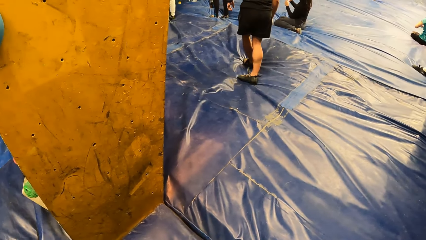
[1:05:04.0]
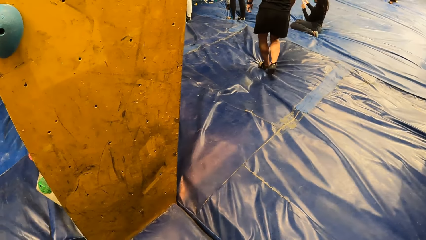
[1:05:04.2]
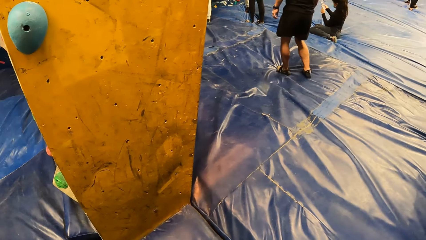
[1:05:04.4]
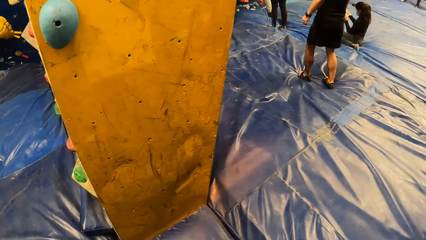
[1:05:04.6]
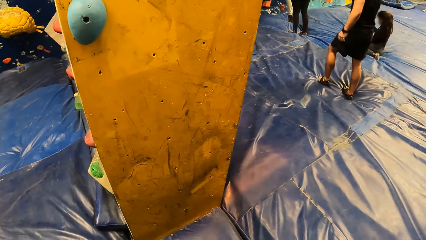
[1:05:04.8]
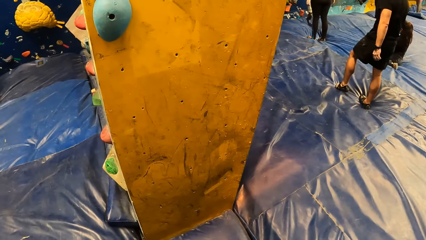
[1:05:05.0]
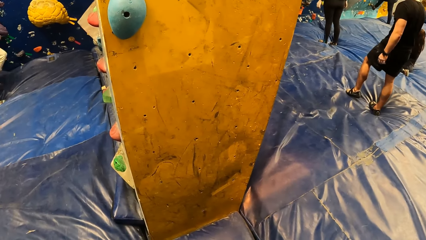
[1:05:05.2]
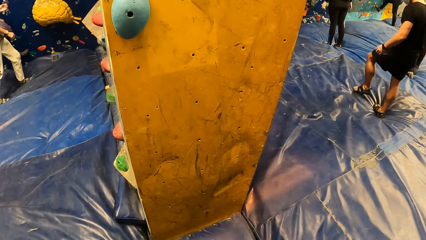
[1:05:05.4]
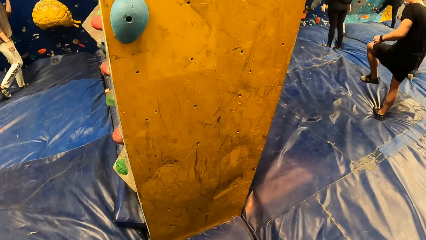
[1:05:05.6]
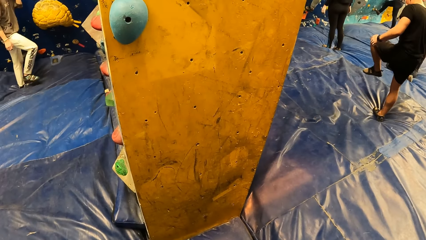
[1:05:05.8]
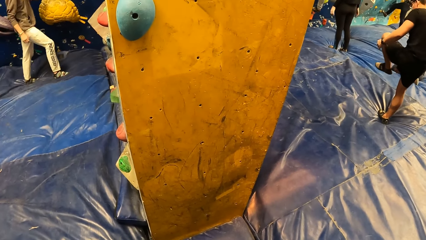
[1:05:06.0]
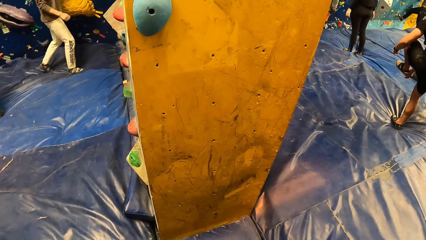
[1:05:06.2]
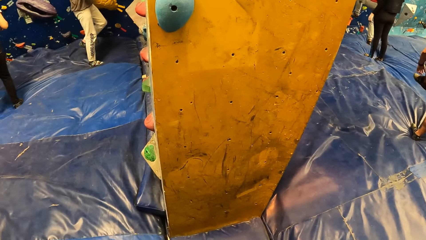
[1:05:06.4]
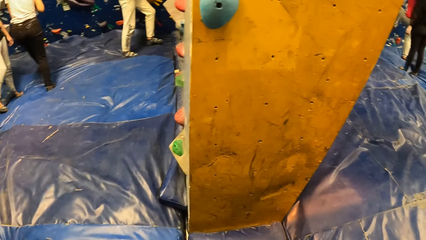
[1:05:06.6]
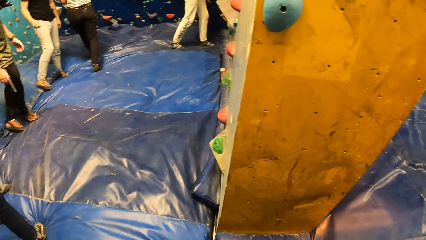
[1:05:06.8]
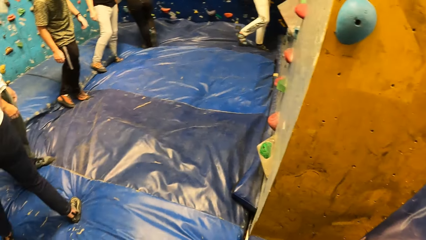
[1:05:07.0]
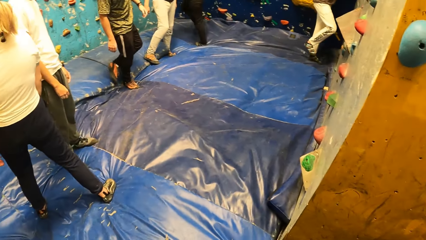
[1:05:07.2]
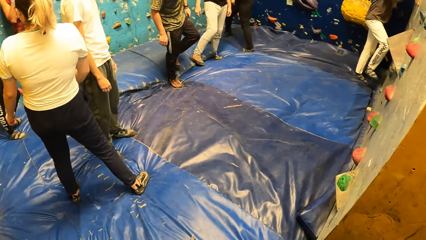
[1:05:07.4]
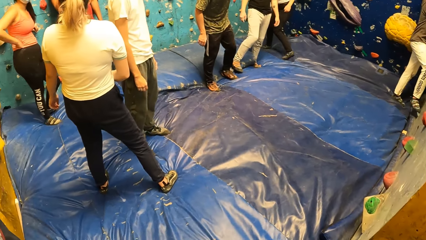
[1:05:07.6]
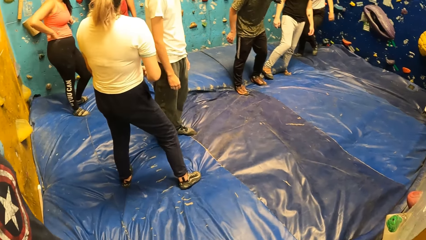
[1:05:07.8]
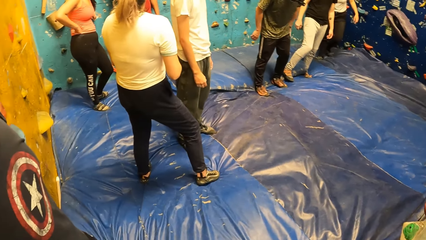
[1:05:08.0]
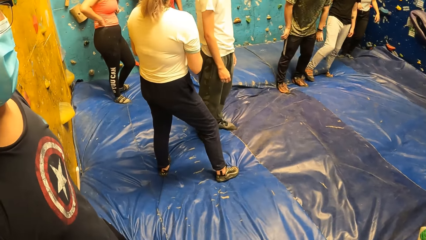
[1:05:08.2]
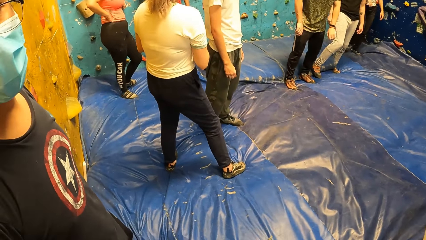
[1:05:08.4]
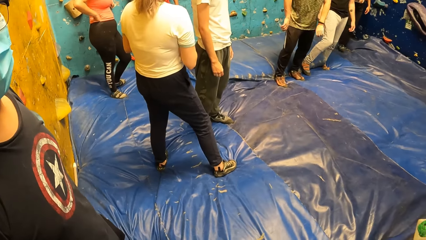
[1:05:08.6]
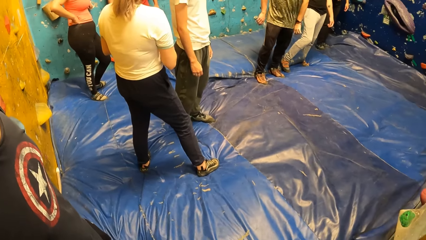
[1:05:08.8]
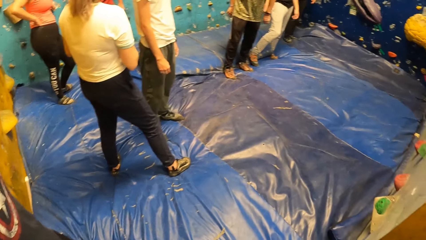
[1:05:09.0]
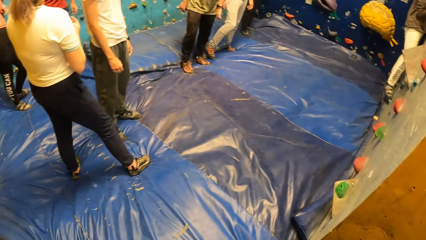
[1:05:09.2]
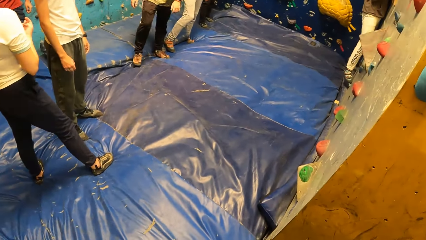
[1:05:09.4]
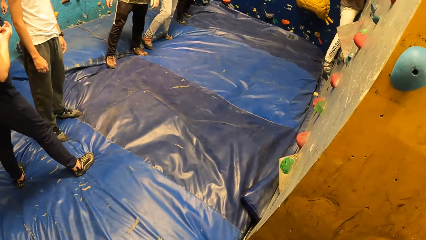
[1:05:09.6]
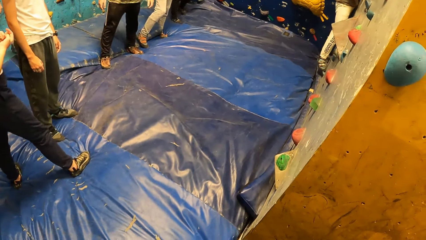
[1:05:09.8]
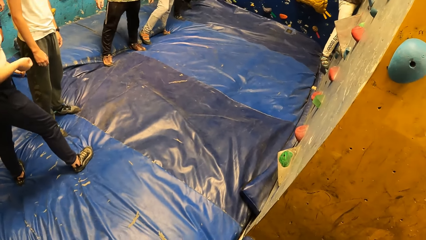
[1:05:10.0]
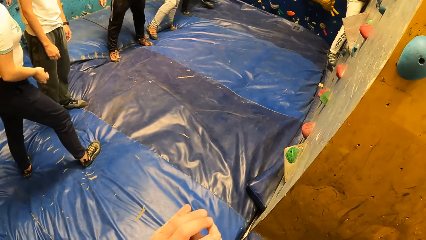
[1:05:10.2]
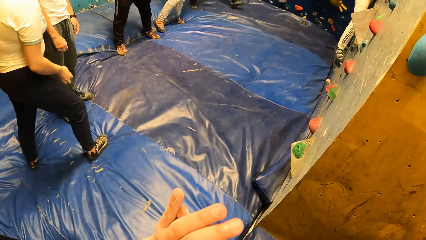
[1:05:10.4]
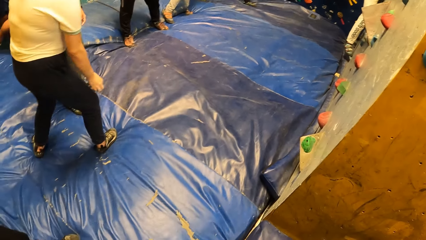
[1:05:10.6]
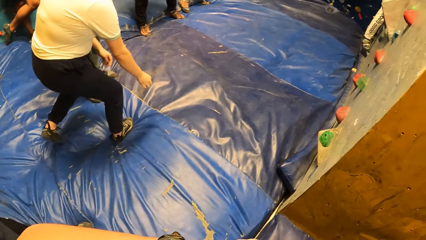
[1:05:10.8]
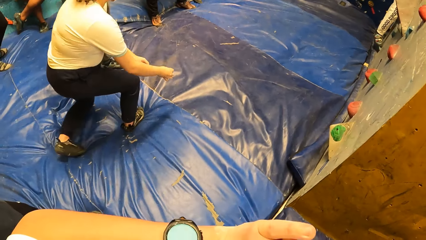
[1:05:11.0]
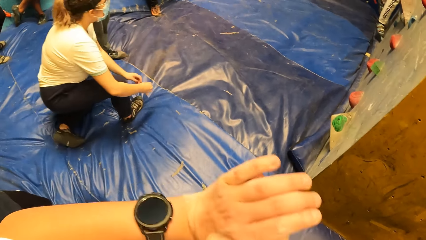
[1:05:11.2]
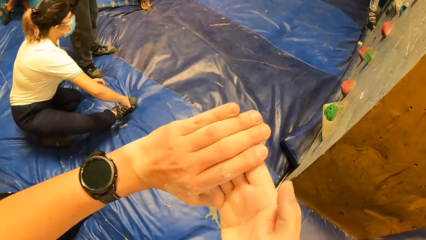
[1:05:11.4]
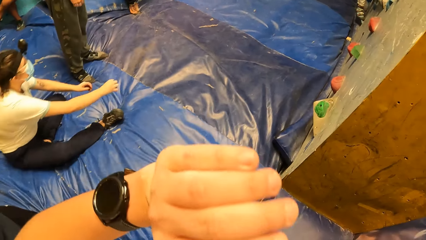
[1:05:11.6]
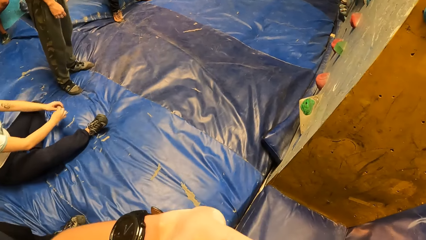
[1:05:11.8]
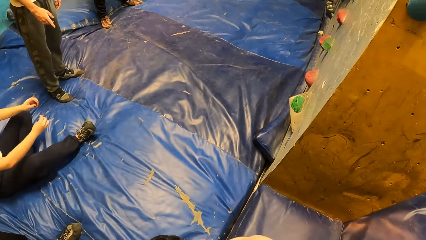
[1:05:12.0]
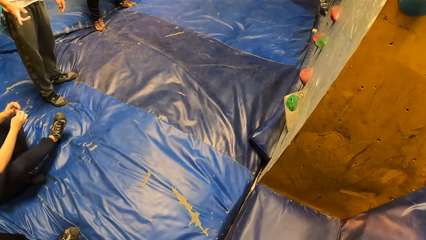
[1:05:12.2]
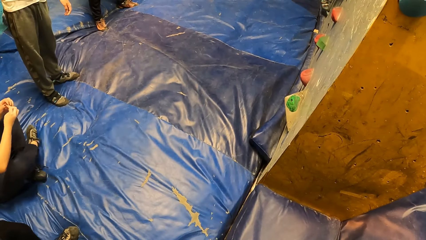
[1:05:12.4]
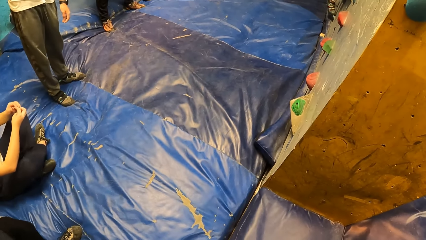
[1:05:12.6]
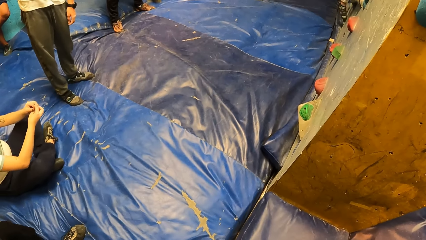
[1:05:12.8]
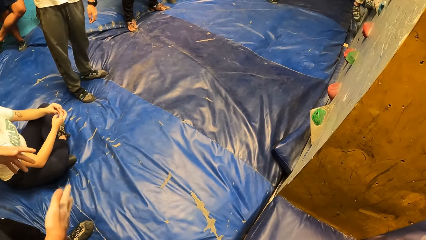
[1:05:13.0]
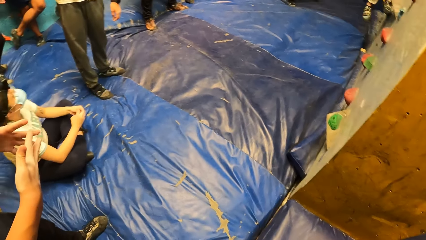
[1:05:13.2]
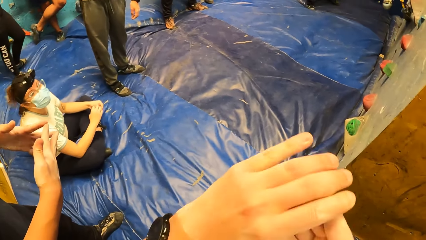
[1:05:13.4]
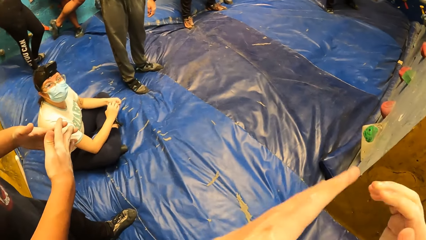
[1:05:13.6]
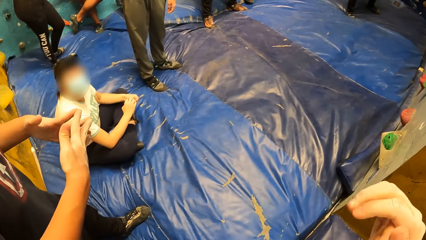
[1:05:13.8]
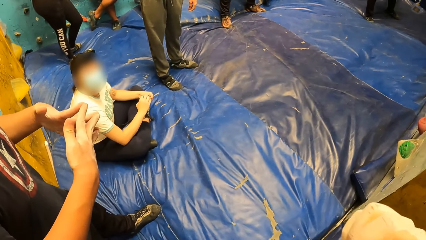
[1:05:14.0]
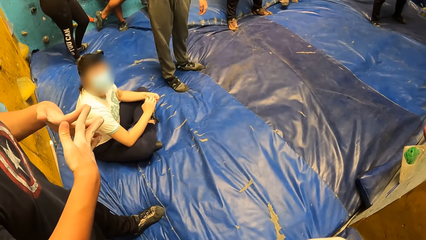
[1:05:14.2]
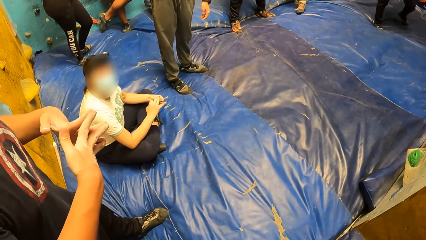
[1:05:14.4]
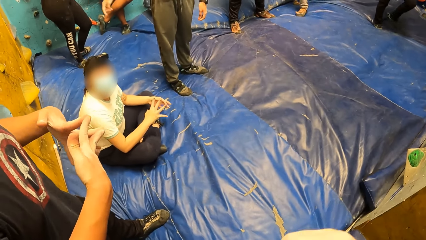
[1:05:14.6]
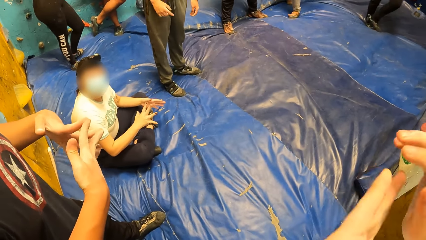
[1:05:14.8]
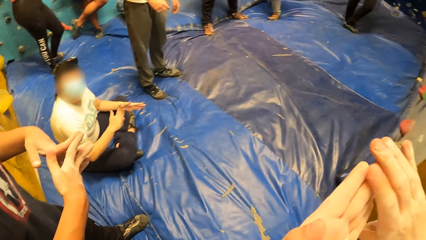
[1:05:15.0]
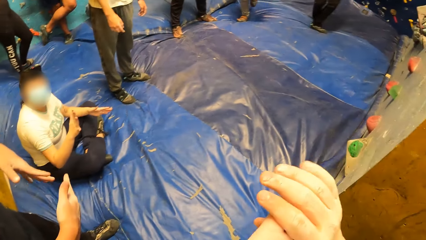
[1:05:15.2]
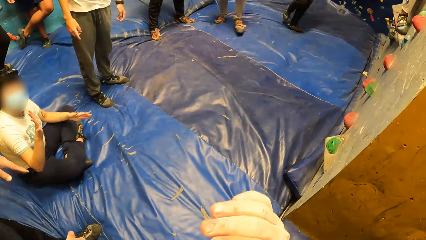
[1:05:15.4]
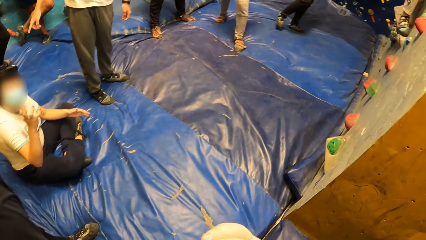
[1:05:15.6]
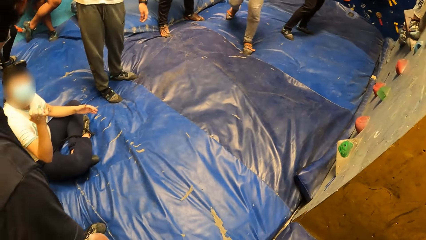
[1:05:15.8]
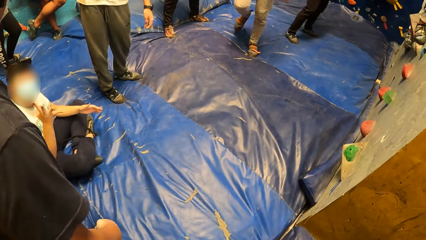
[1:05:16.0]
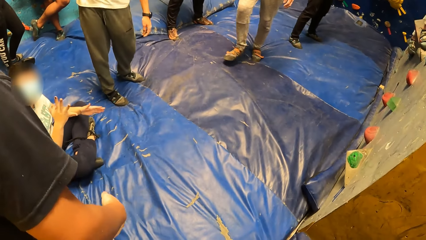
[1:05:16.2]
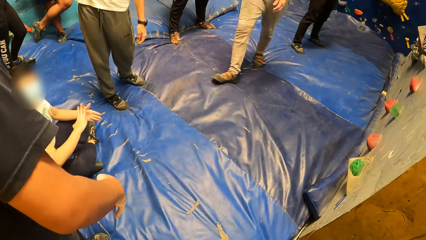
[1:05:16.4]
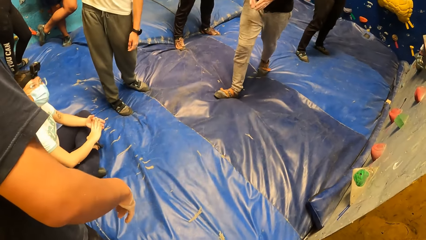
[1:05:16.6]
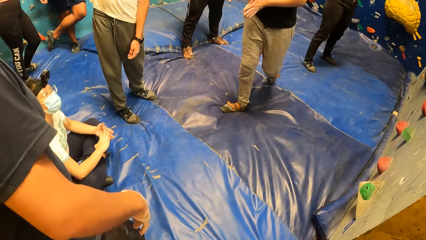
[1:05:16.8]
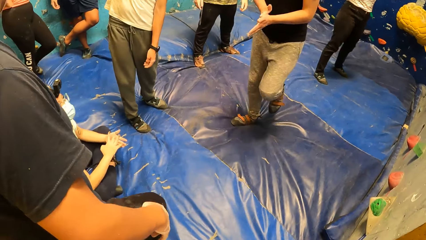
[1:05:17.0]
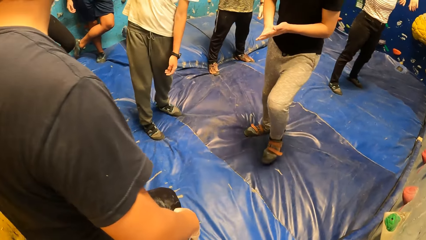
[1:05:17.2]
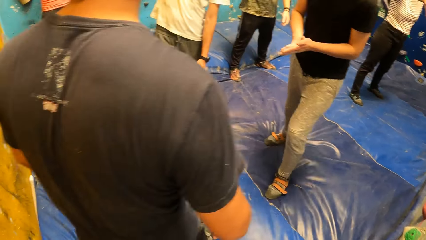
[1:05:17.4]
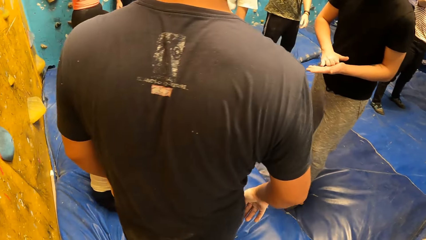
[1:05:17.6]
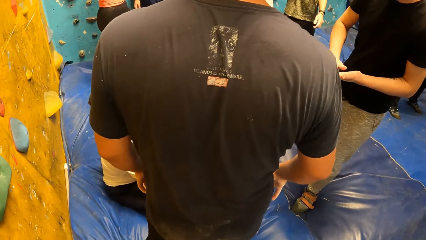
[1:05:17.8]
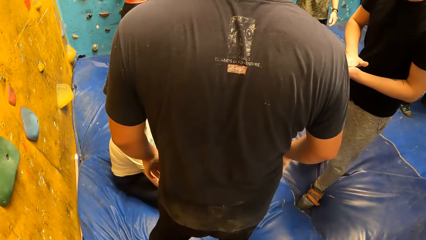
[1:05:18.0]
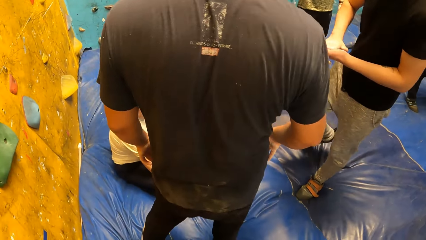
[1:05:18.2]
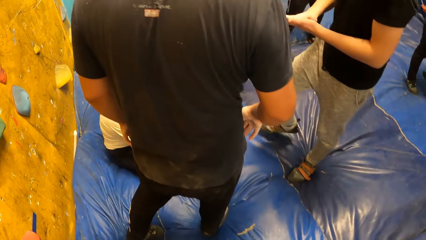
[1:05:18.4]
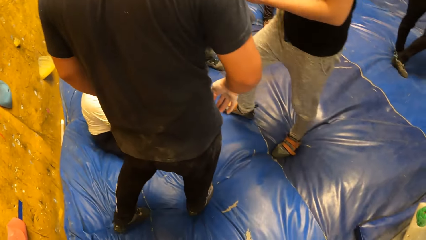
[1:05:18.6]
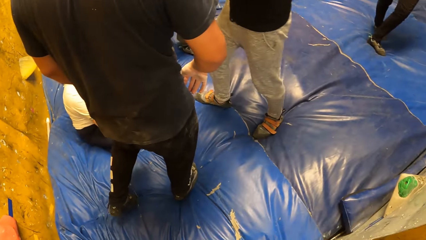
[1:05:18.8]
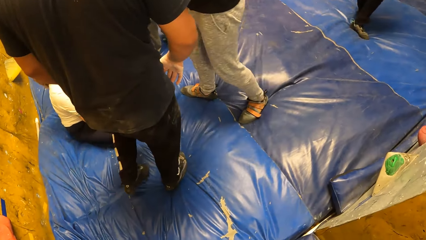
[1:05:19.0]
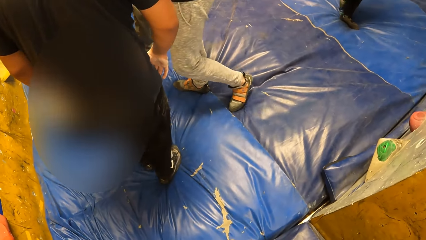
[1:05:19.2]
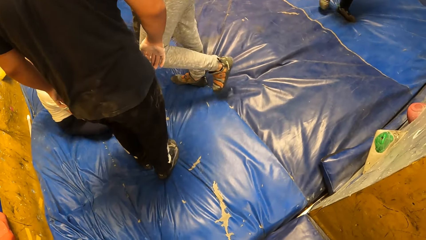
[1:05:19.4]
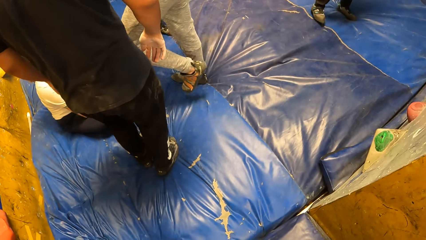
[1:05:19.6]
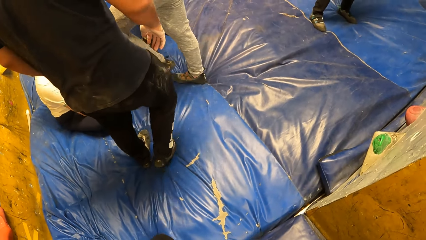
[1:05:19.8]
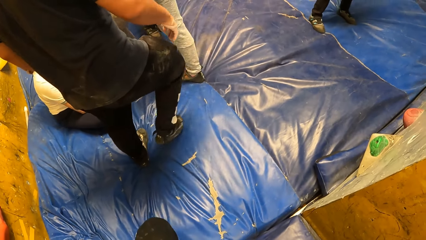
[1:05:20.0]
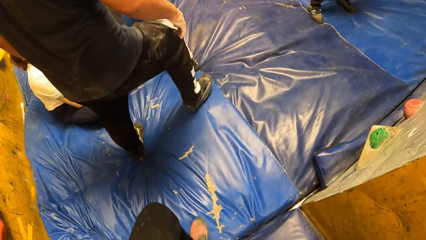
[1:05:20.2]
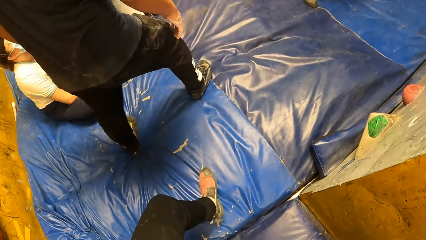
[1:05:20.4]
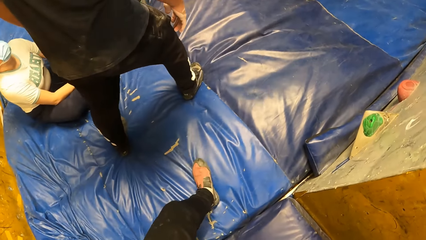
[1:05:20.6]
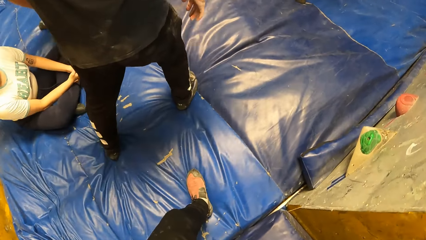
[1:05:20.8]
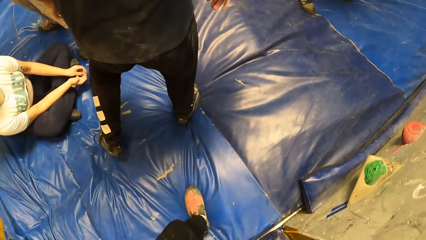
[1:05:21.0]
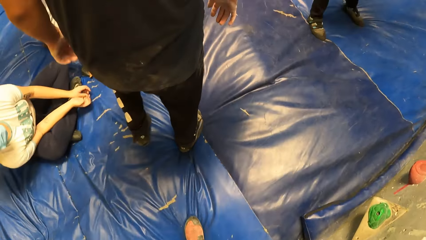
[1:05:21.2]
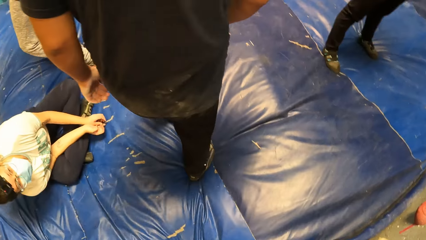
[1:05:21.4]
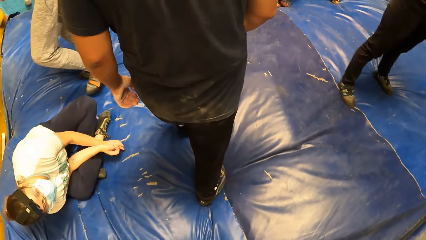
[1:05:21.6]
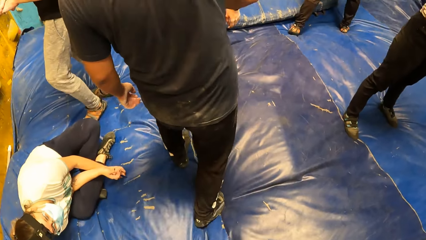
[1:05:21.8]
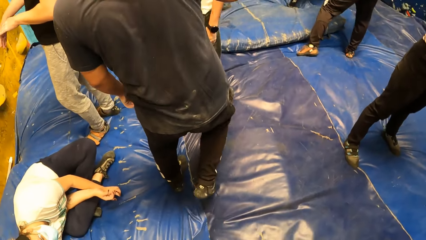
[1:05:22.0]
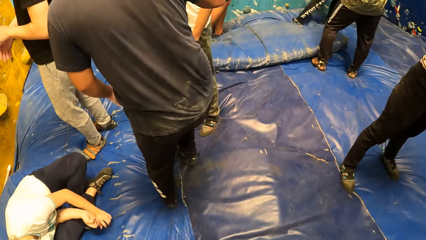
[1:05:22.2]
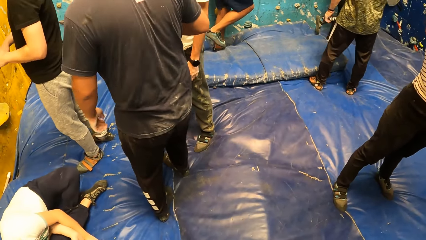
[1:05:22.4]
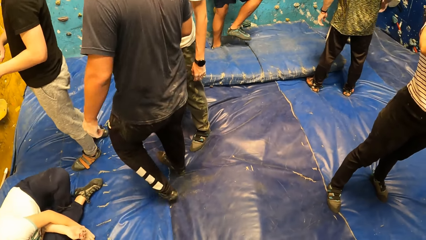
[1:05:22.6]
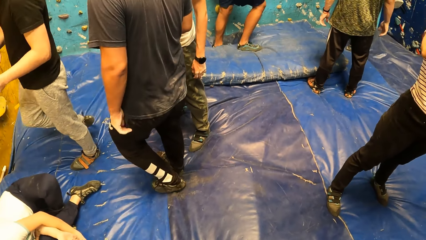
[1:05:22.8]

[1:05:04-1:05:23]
The man climbs the climbing wall. The camera wearer plays with his hands. A woman sits on a gym floor. The camera wearer walks in the playing room.
